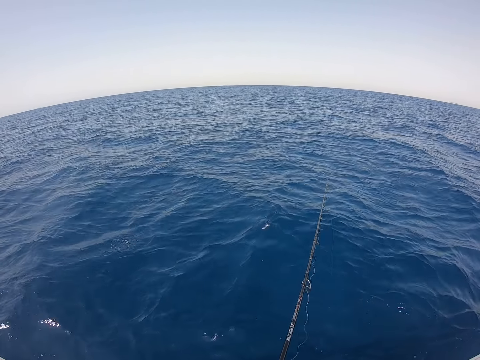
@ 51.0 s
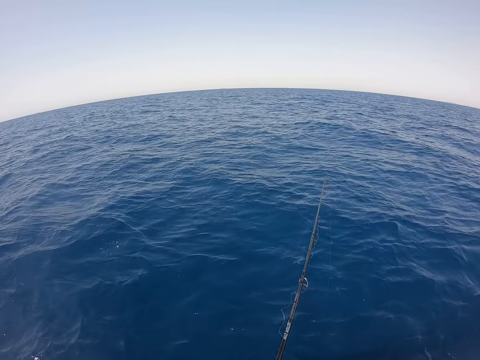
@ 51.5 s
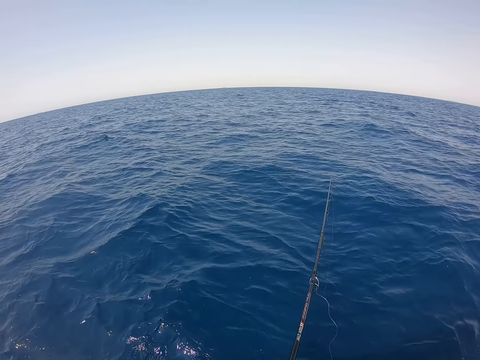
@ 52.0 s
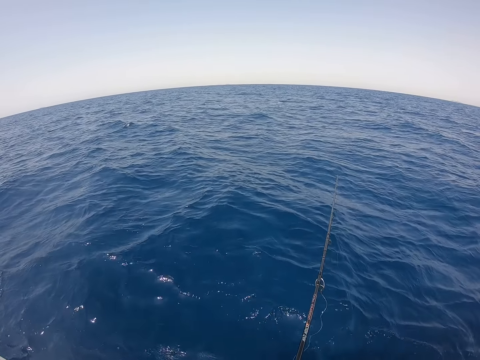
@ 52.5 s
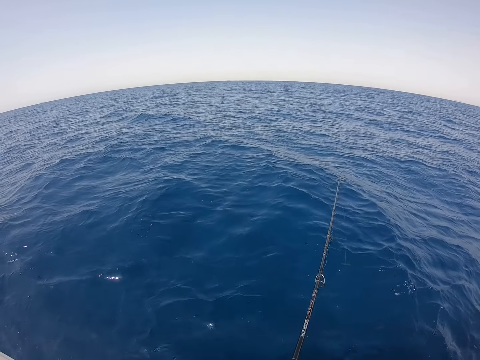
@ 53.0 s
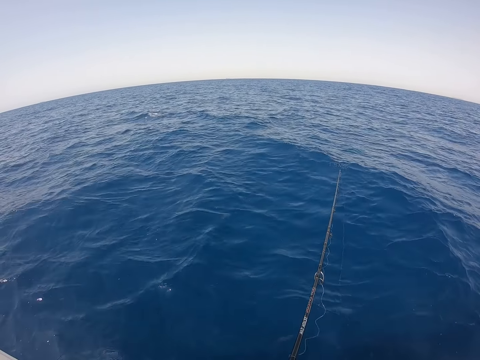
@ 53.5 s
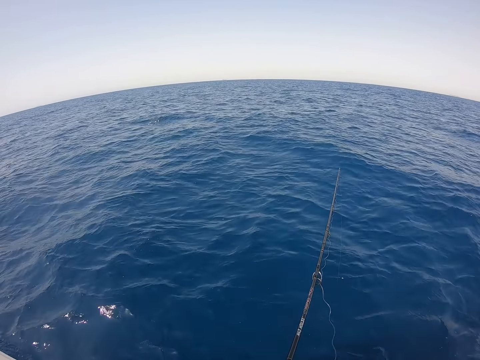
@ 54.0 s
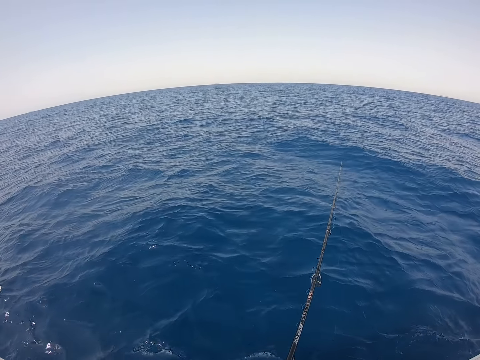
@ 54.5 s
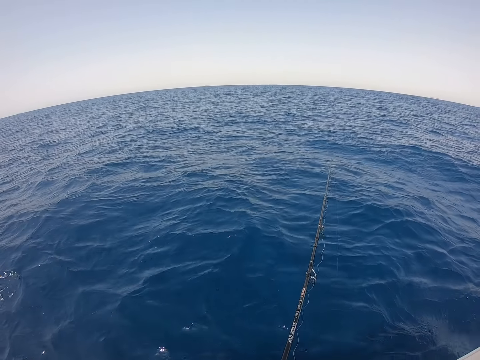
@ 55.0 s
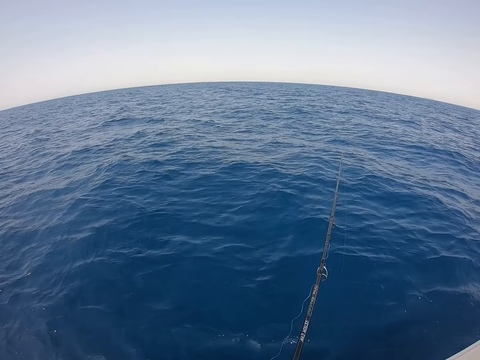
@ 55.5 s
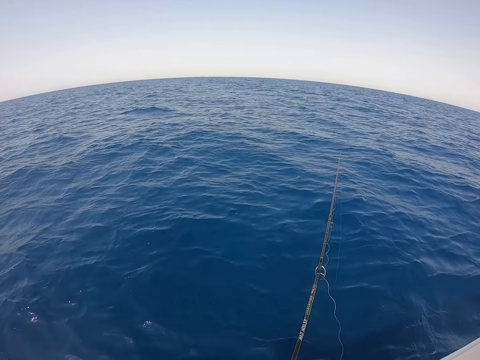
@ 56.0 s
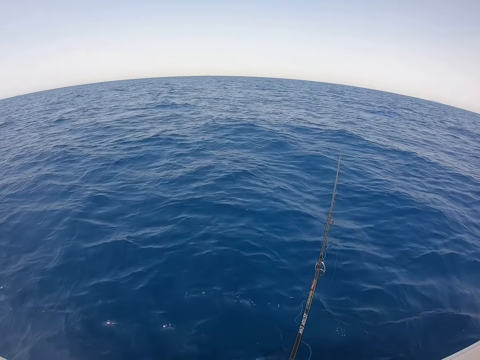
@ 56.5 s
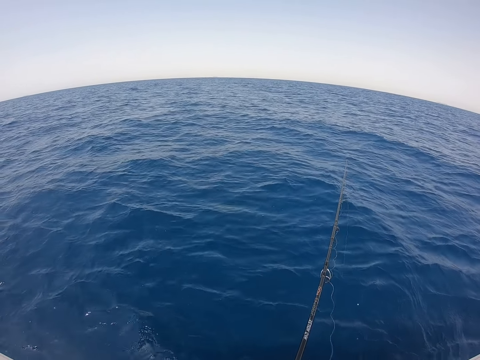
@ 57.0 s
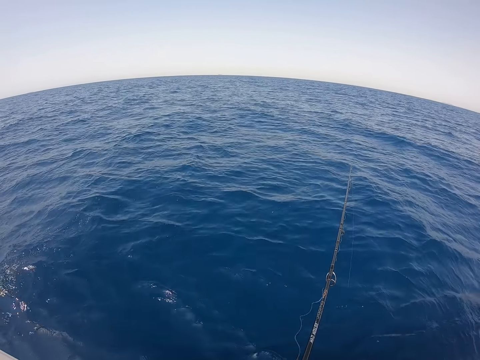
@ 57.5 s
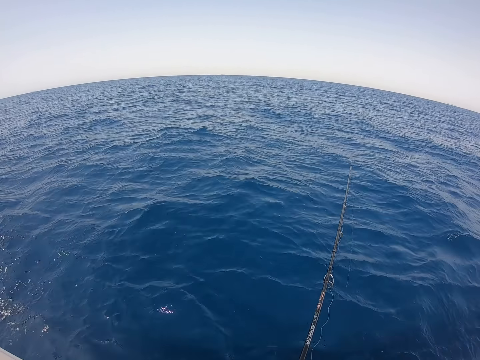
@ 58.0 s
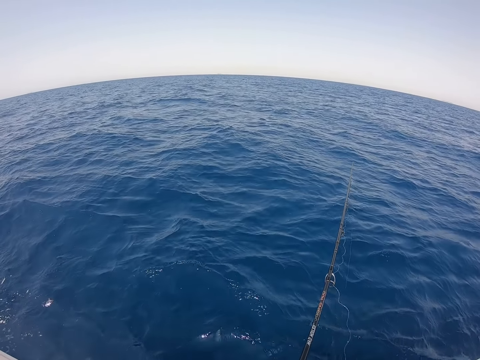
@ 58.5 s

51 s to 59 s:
The camera wearer stares at the fishing rod.

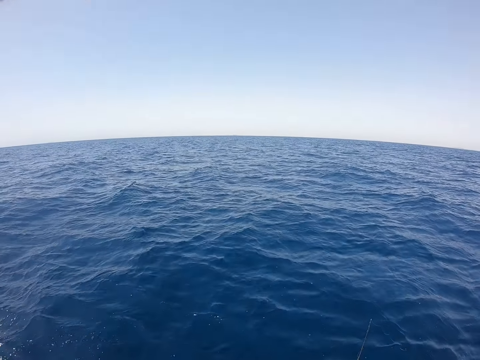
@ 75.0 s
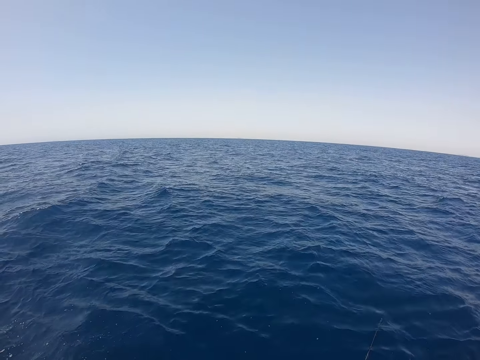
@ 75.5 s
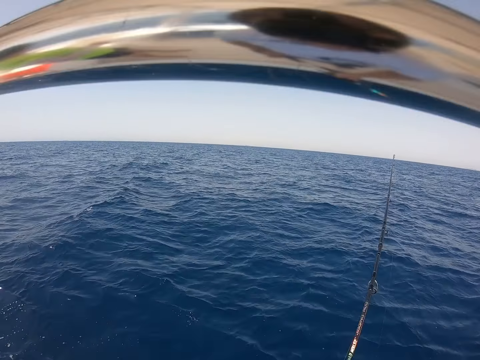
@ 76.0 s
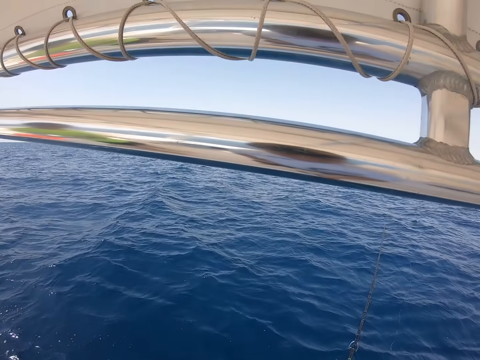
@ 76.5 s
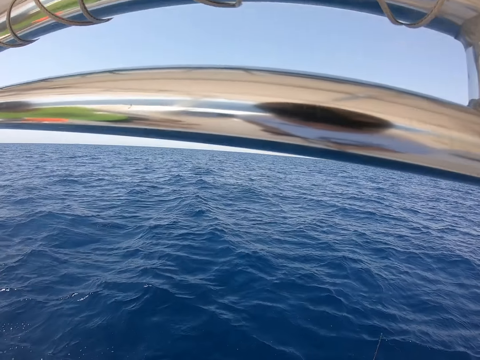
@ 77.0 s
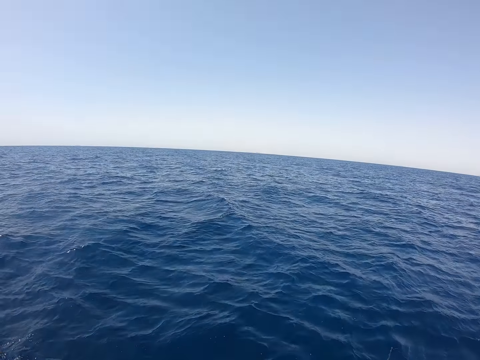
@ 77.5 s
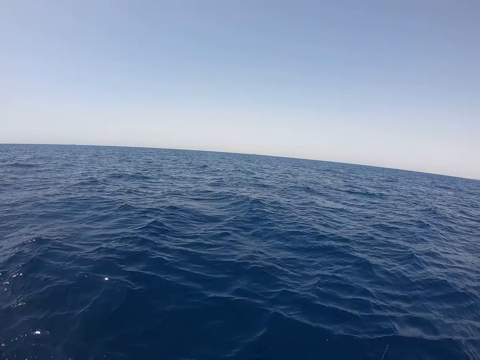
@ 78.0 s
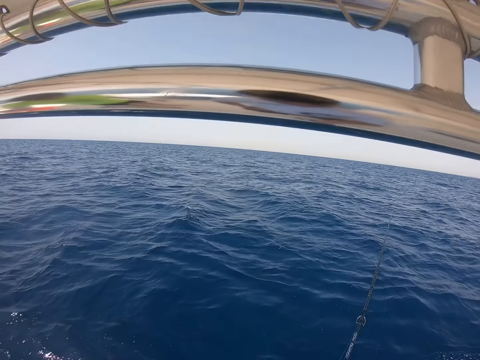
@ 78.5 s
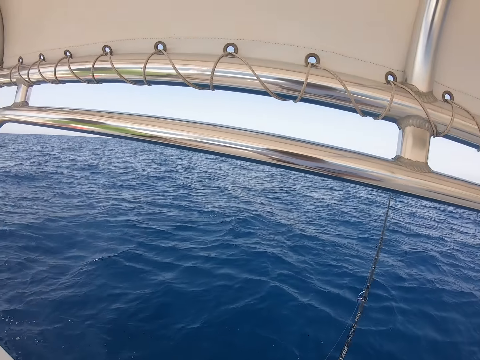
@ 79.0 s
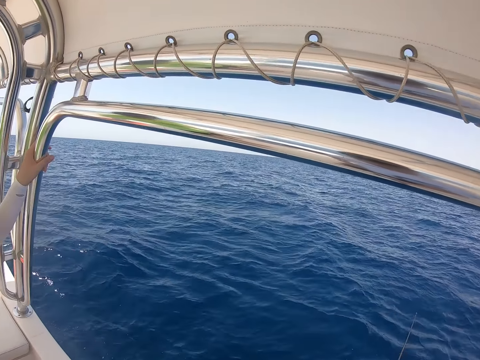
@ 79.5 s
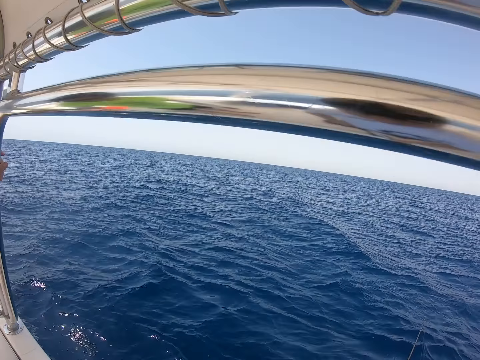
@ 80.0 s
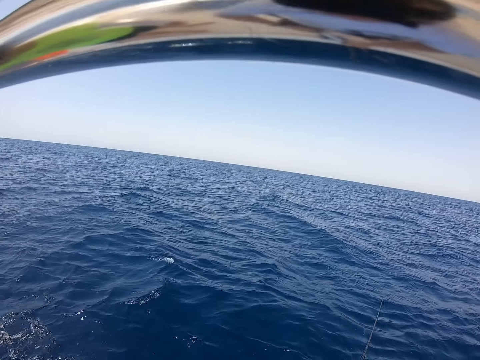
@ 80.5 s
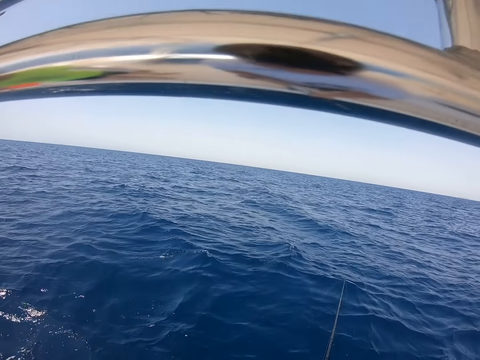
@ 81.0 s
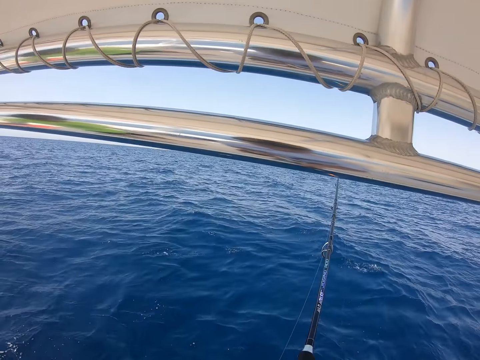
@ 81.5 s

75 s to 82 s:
The camera wearer plays with the fishing rod.

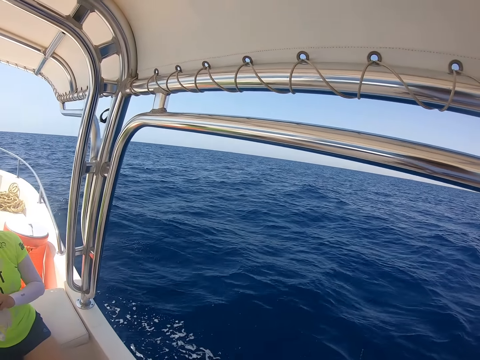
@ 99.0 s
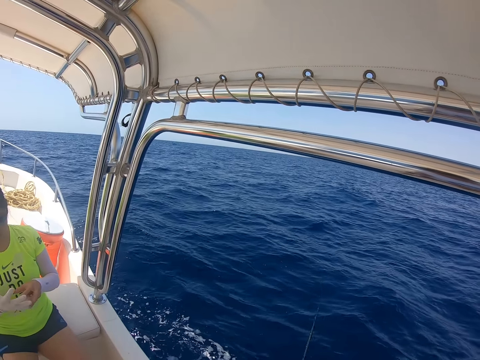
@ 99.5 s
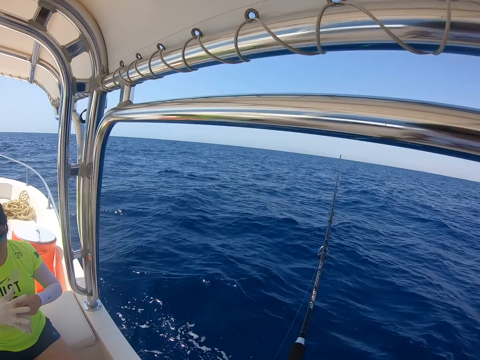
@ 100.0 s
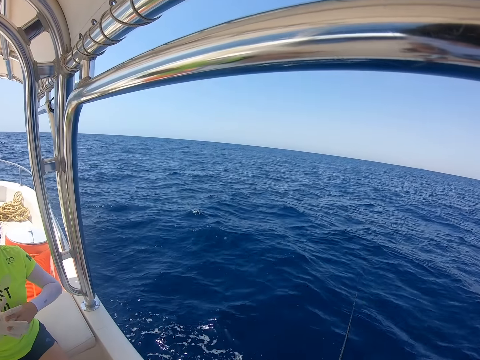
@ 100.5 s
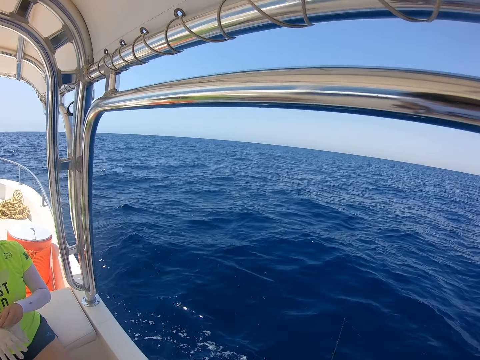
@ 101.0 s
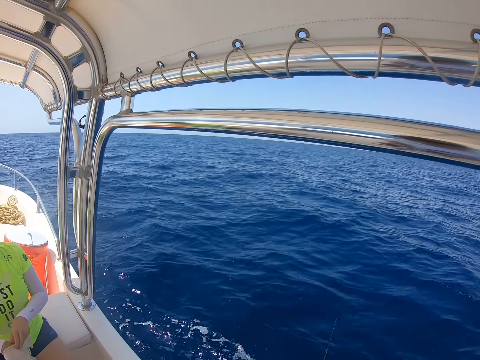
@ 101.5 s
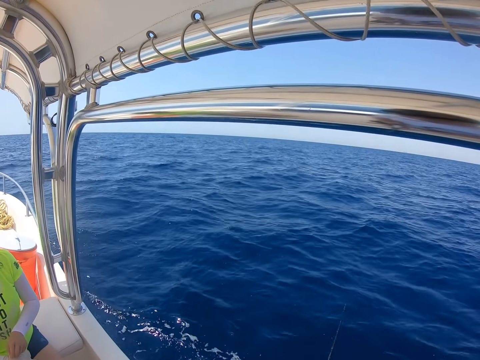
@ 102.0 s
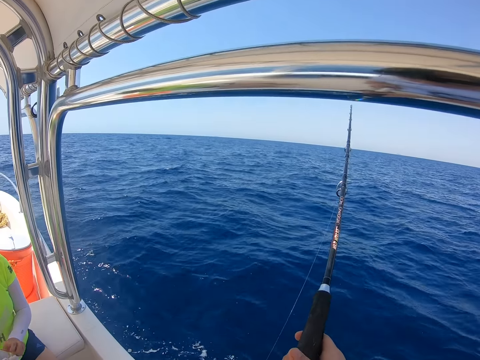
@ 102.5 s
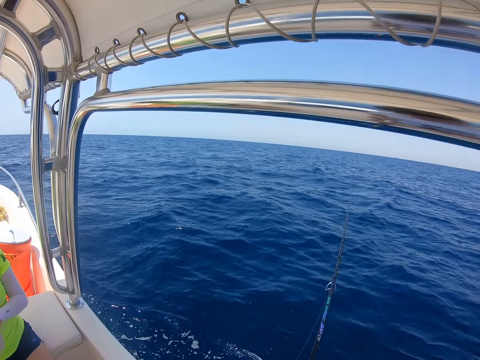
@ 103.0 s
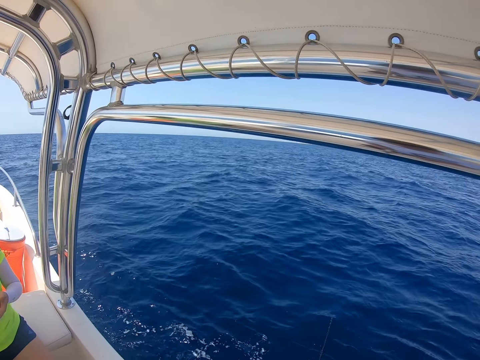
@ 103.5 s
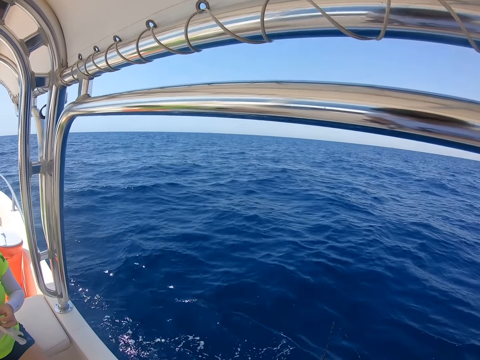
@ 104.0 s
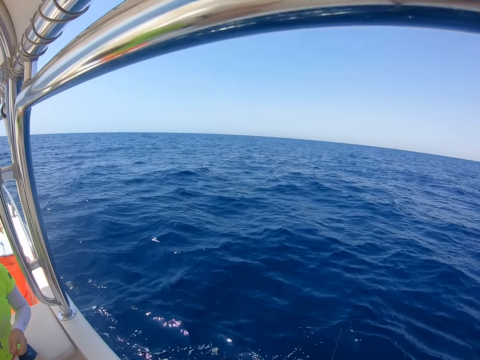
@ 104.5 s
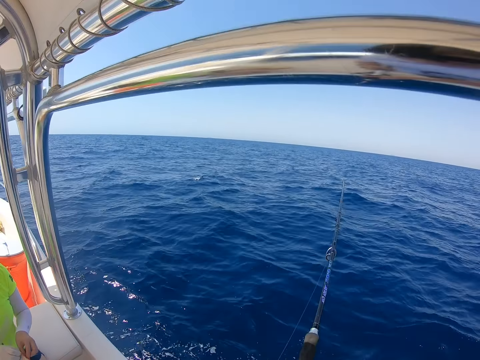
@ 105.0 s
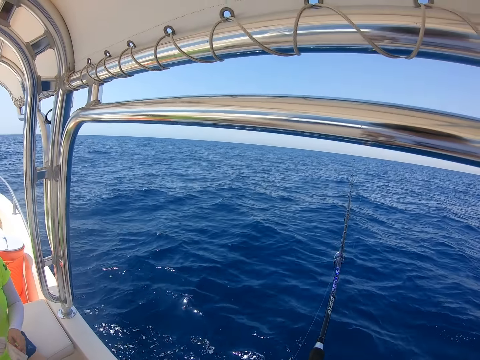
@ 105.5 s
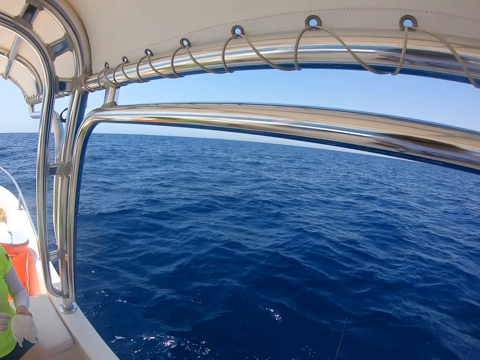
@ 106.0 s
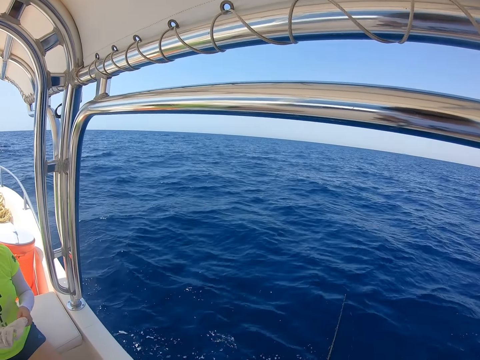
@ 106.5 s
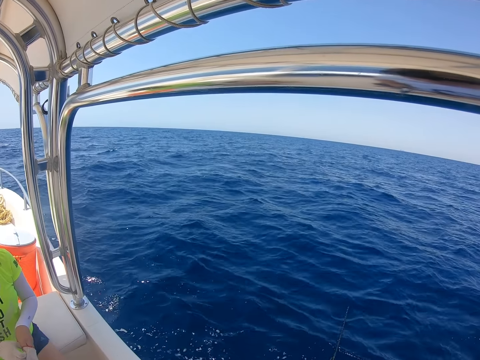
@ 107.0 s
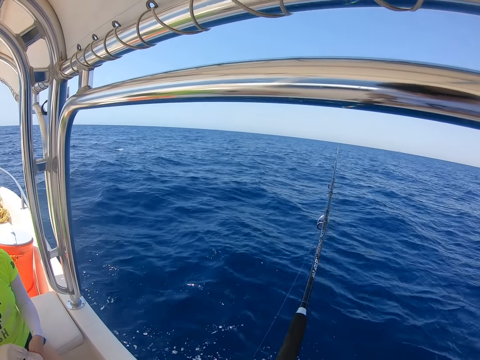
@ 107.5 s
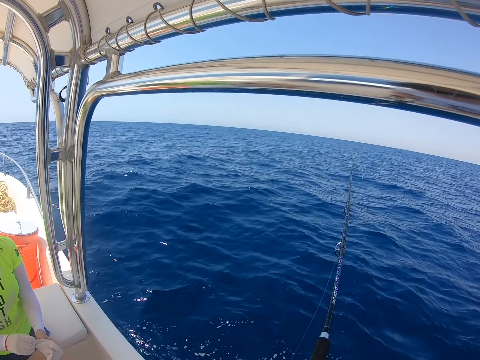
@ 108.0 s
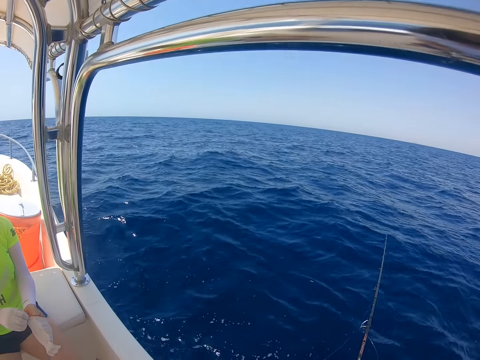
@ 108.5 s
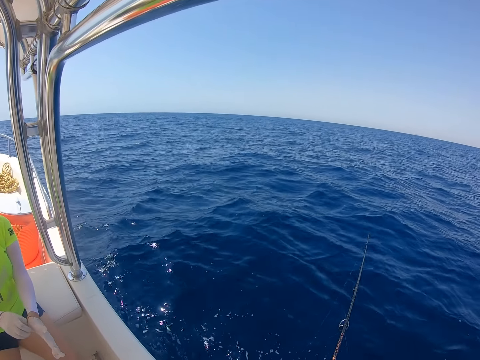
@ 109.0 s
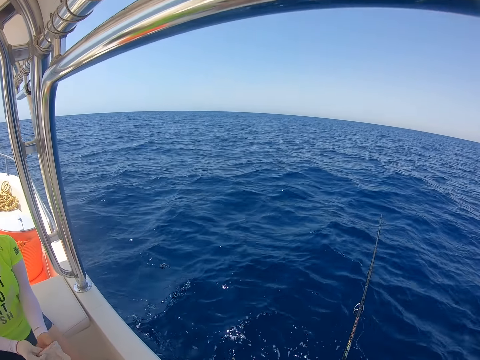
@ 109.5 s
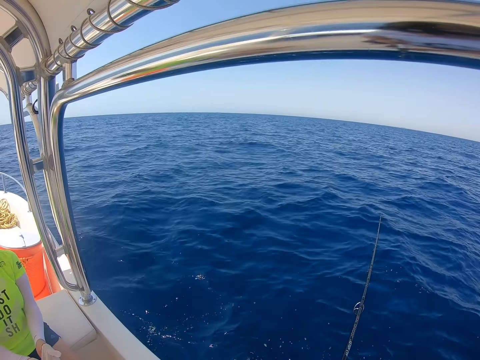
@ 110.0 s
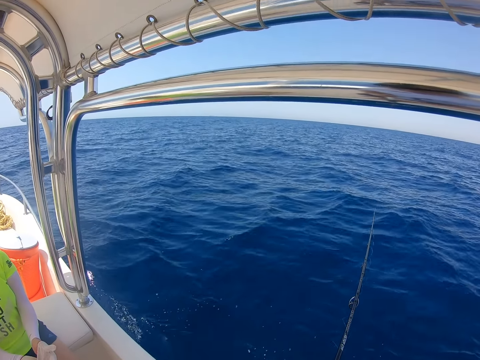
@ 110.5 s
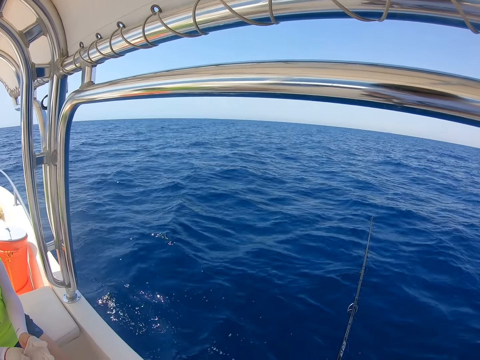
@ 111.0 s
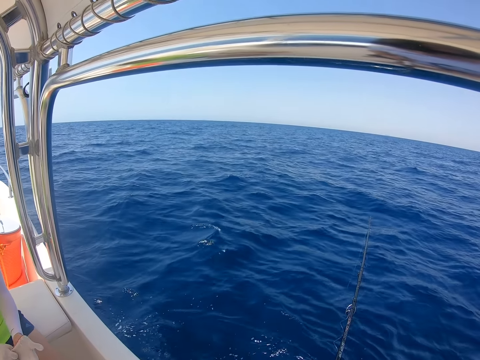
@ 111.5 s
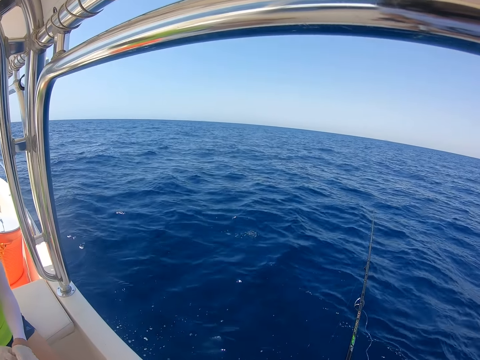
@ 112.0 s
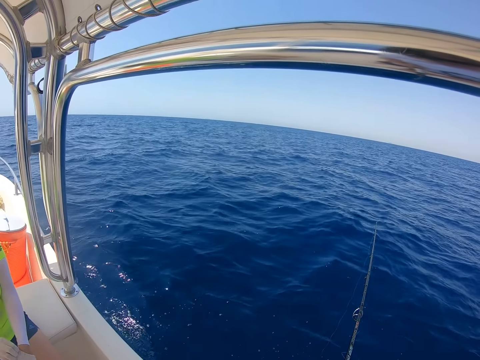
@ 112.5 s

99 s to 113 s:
A man plays with the fingers. The man puts on the glove.
